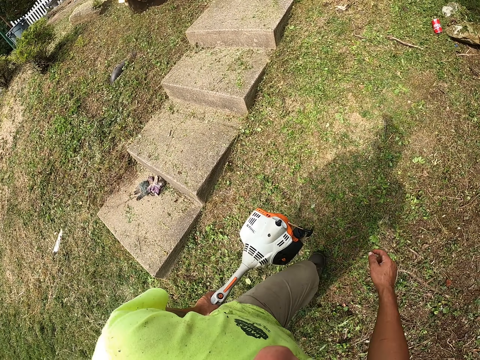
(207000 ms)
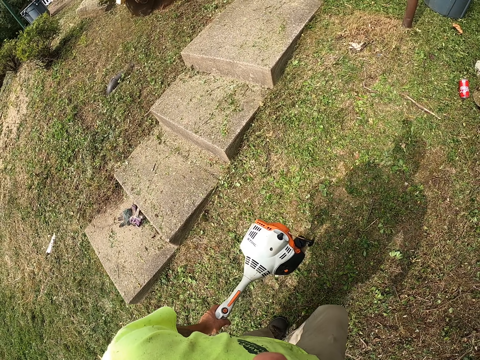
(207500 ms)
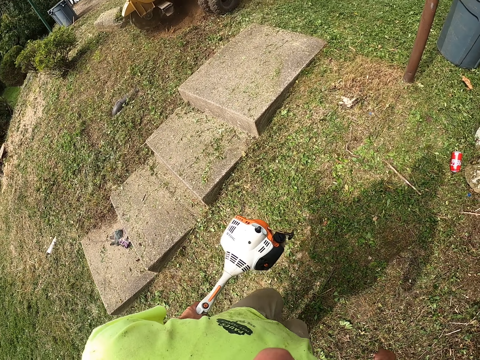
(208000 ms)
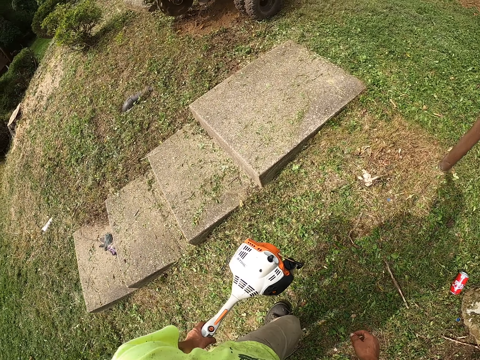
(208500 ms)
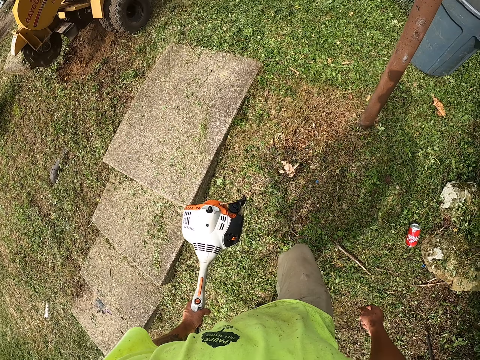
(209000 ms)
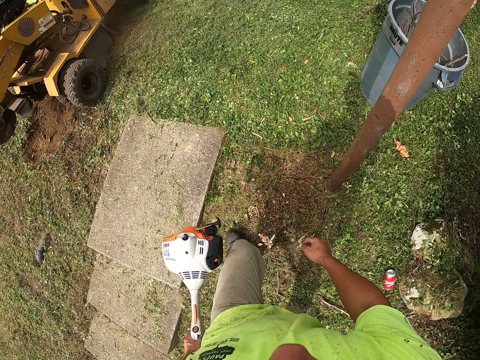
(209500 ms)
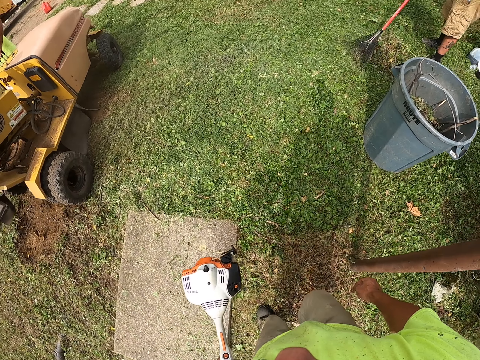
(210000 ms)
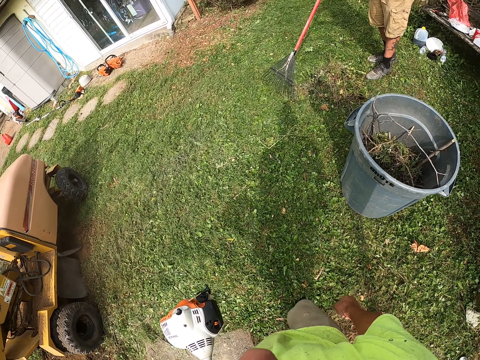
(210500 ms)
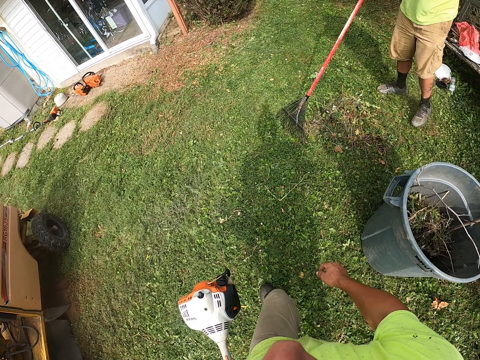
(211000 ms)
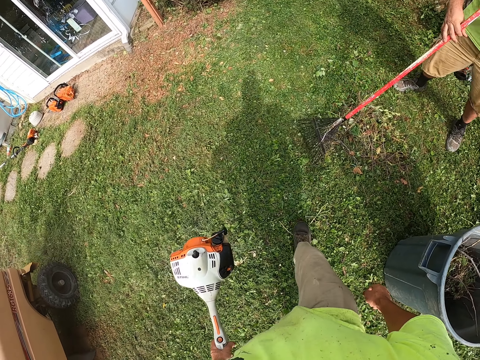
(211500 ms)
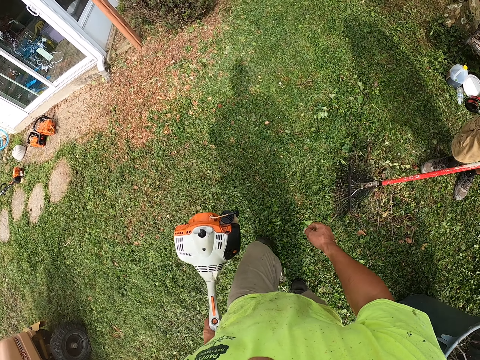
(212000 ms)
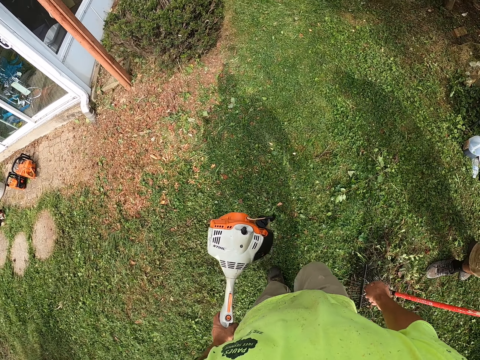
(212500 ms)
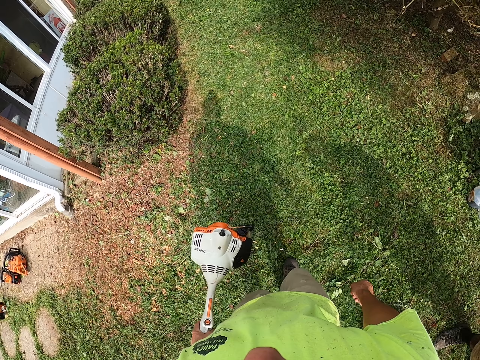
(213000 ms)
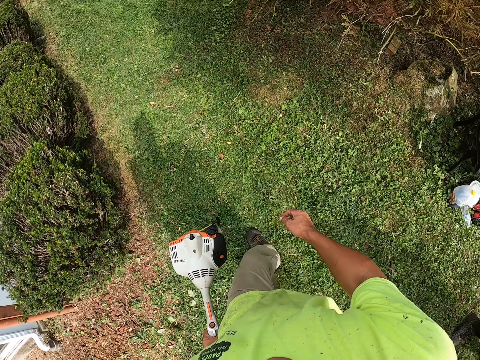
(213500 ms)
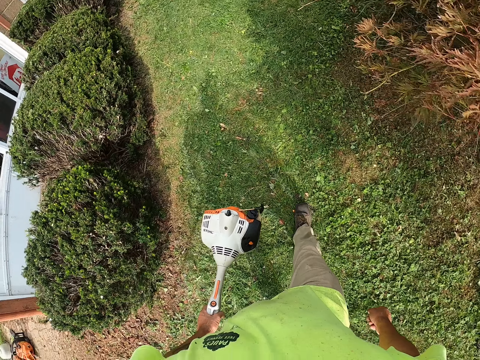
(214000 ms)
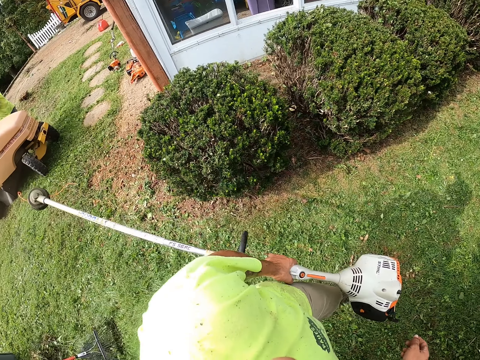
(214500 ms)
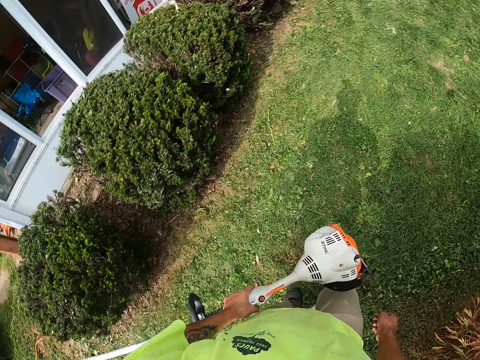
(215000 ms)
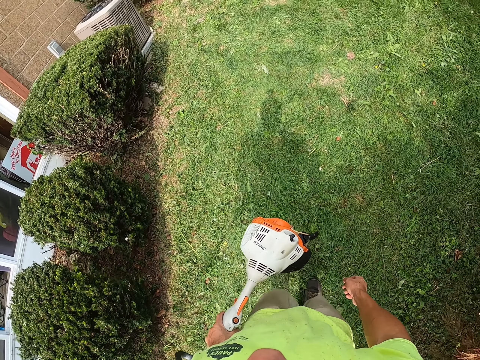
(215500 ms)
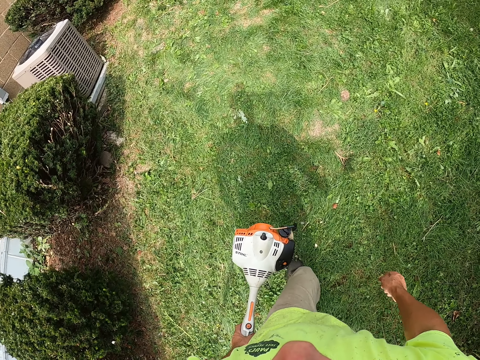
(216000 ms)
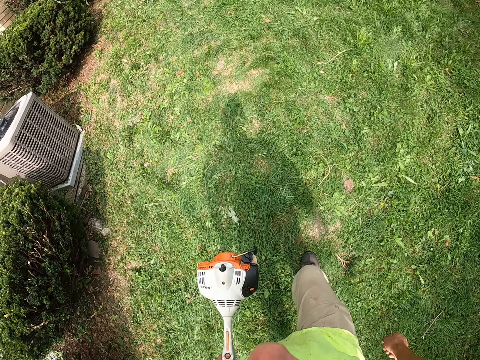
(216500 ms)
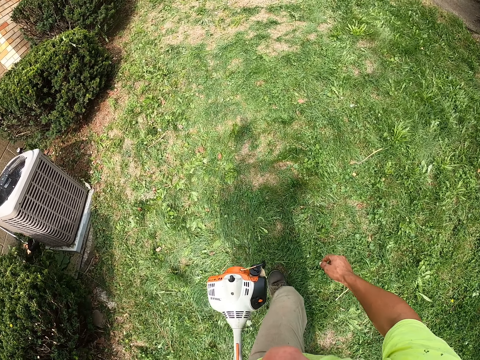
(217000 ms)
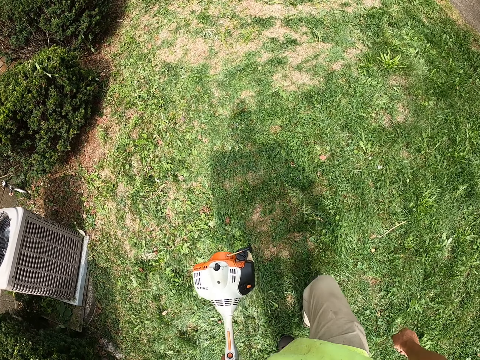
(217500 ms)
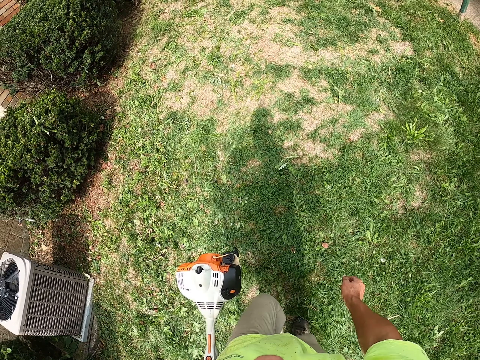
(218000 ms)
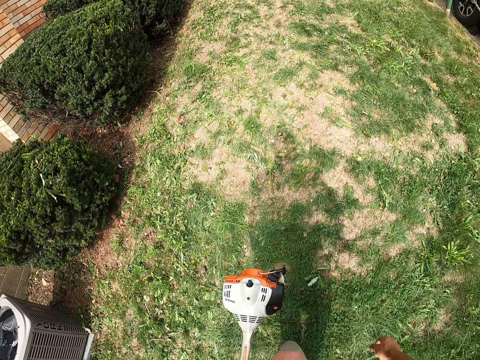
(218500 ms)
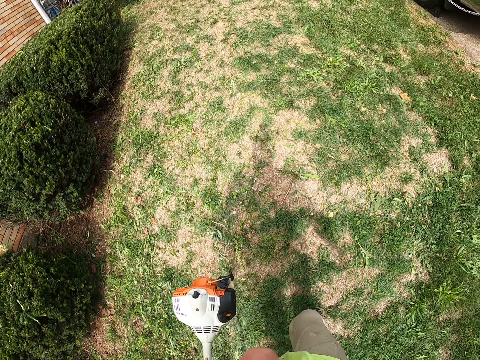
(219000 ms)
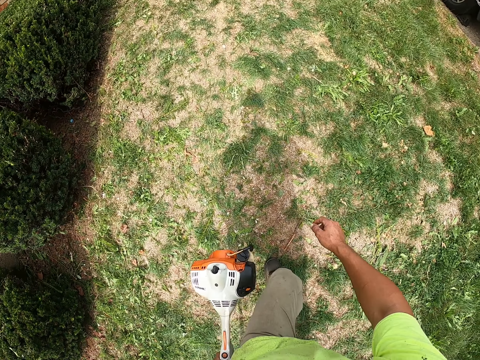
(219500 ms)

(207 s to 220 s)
A man rakes the lawn with a rake in both hands. The camera wearer walks.

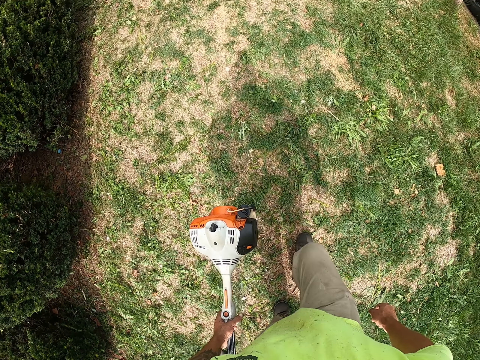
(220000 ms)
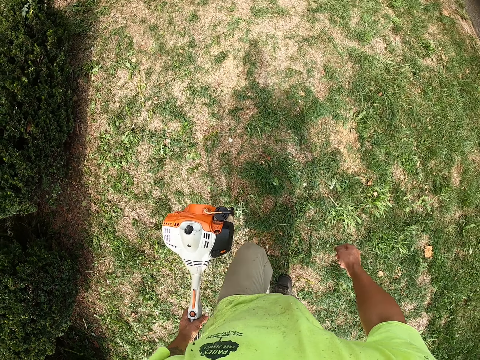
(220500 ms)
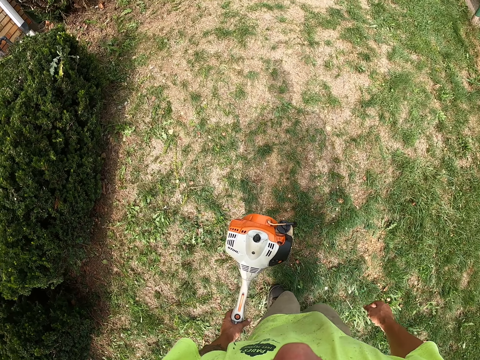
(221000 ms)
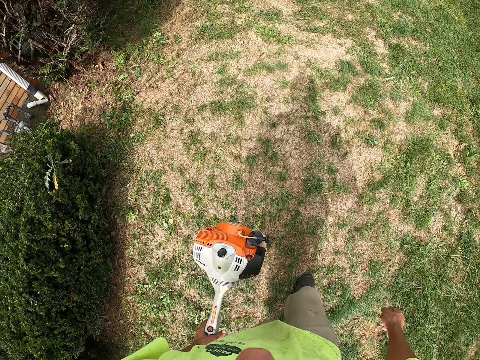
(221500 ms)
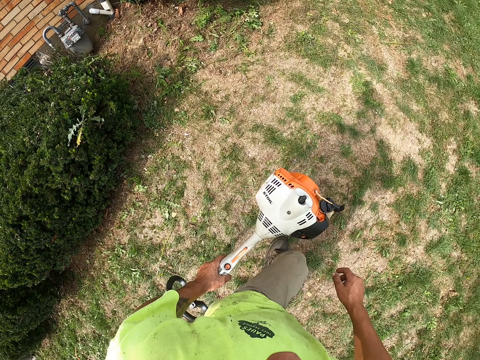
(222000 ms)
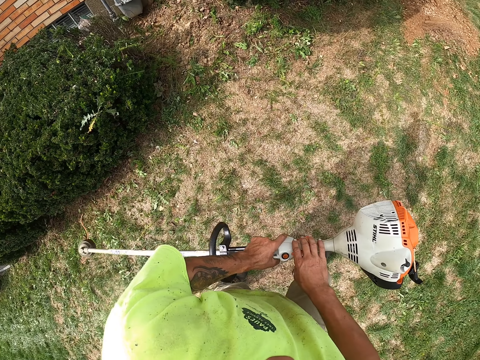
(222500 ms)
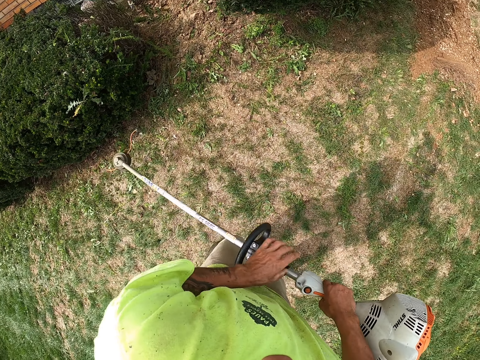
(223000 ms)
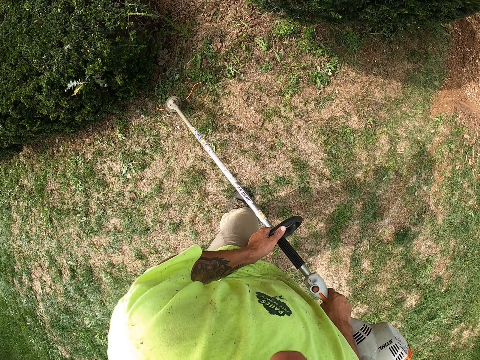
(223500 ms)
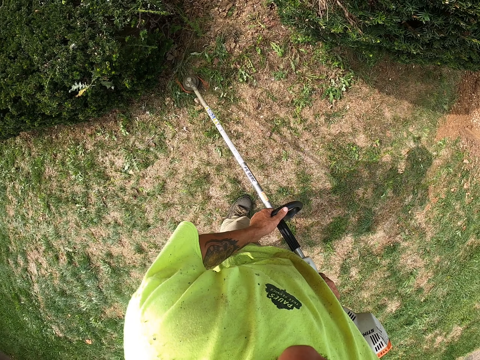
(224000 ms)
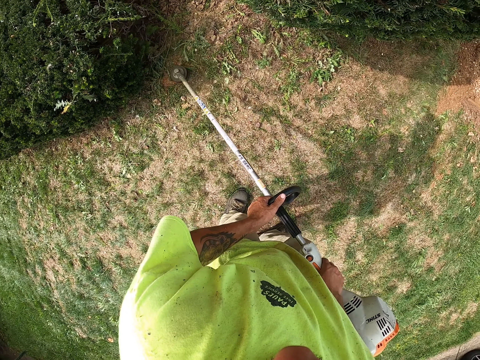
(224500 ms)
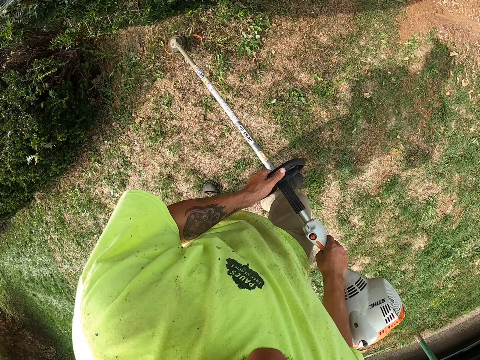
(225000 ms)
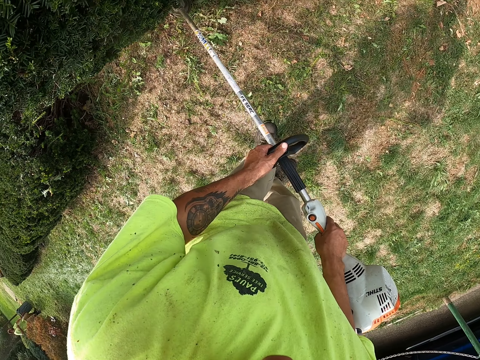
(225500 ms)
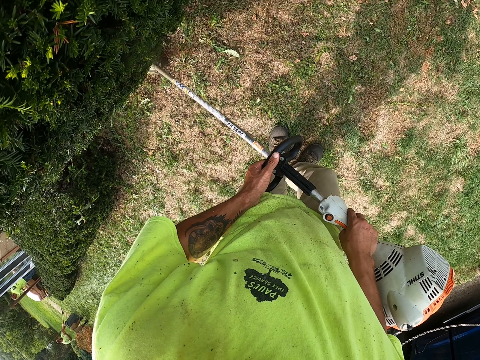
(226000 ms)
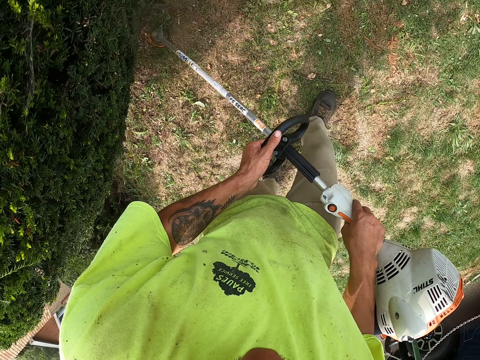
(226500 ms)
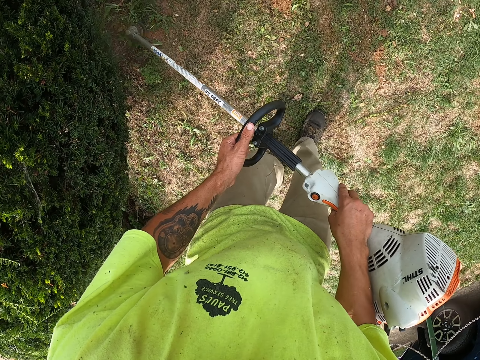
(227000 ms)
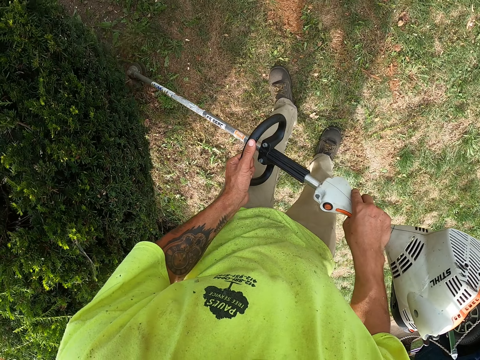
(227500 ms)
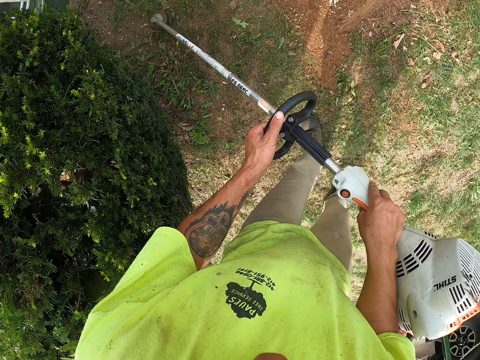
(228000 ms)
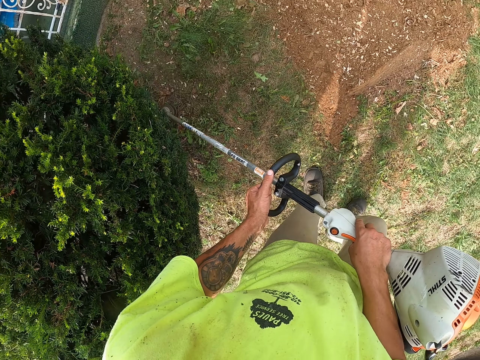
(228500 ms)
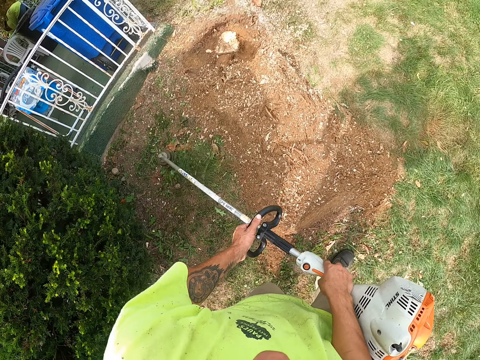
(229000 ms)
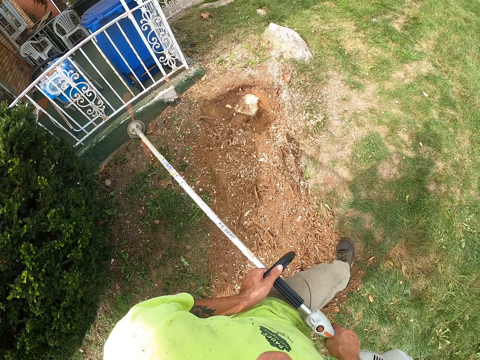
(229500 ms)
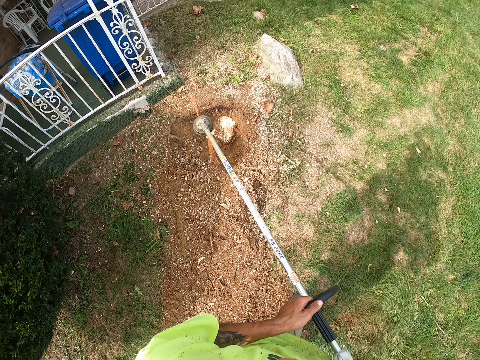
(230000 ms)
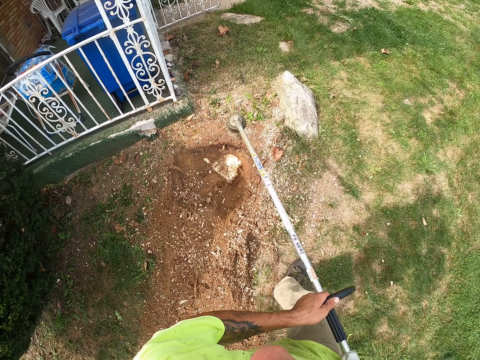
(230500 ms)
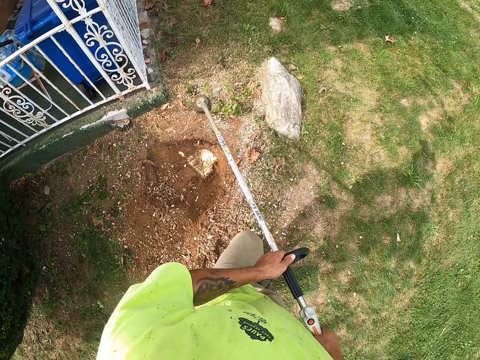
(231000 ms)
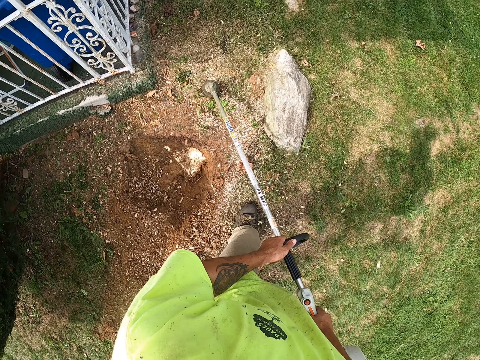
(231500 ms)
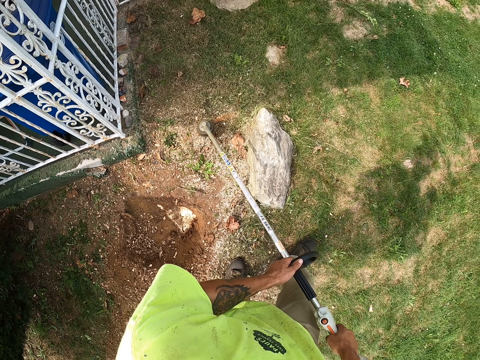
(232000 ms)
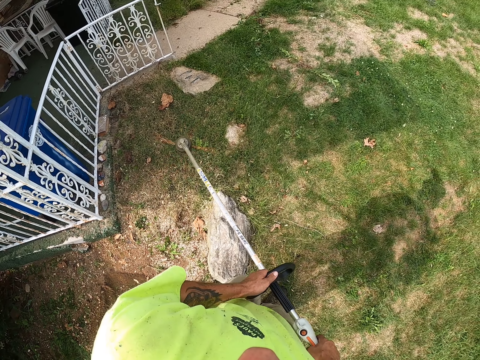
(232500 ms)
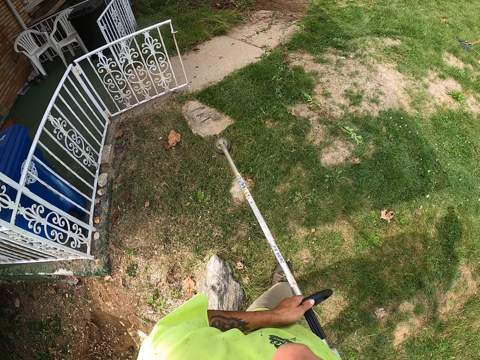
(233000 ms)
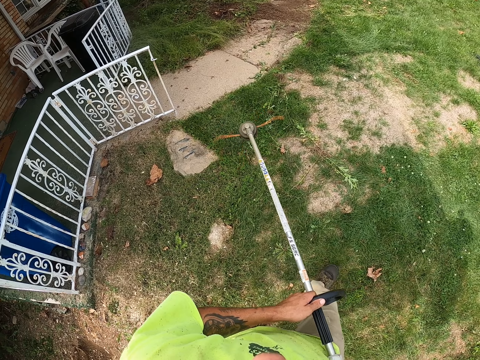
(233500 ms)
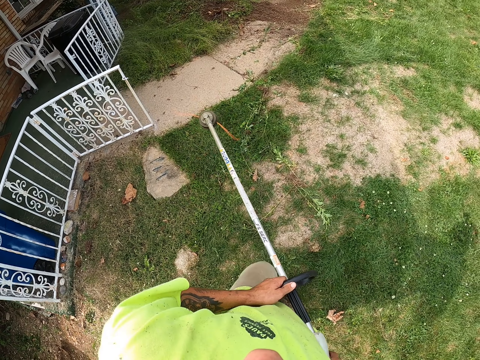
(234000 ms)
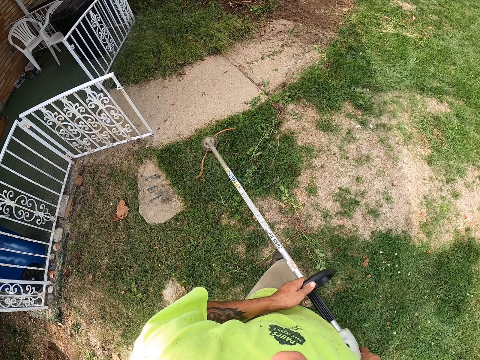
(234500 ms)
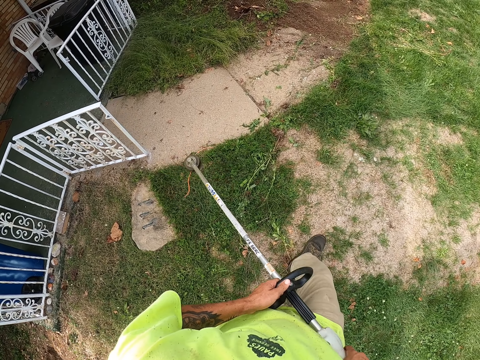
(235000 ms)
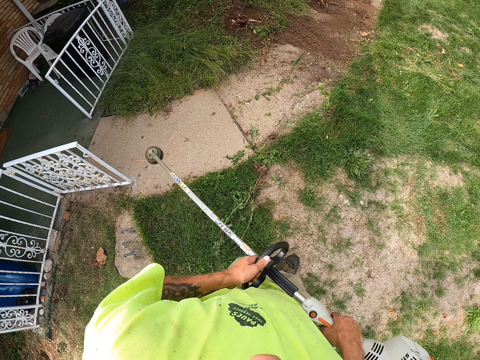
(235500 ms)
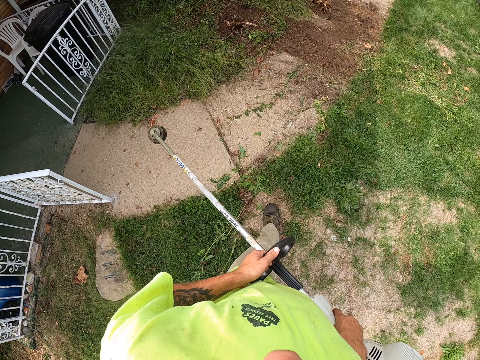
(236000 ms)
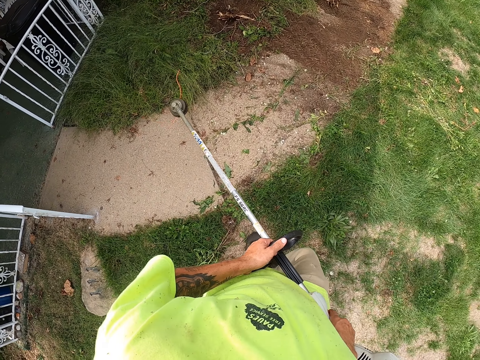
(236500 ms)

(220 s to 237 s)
The camera wearer holds the string trimmer with both hands. They trim grass on the ground with the string trimmer in both hands. They lift the grass cutter. They walk.
